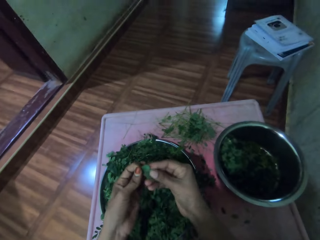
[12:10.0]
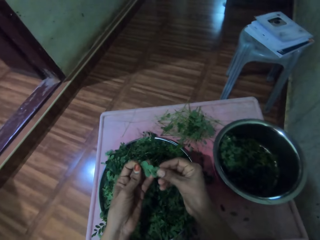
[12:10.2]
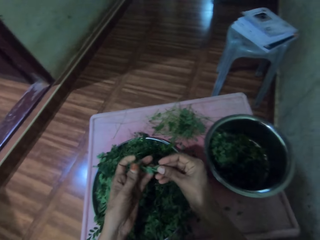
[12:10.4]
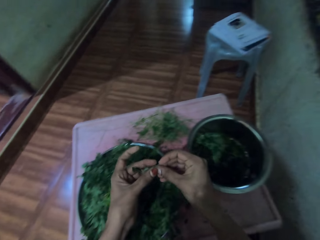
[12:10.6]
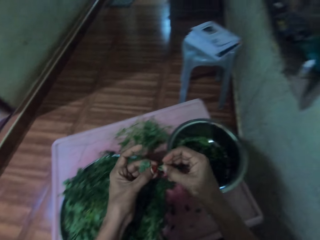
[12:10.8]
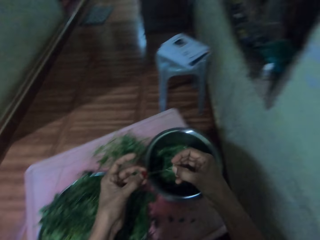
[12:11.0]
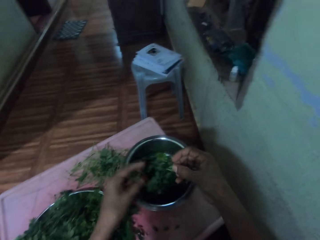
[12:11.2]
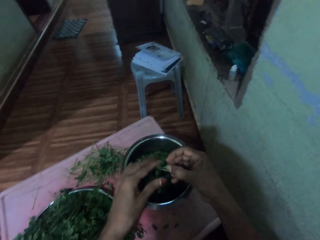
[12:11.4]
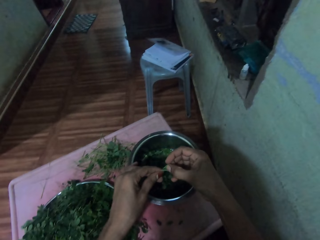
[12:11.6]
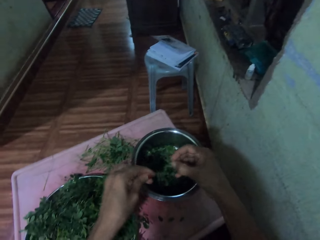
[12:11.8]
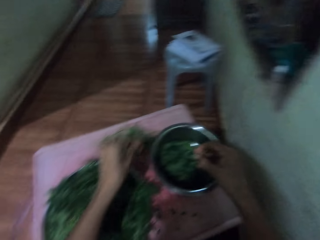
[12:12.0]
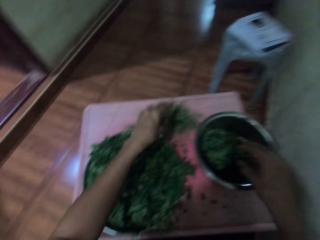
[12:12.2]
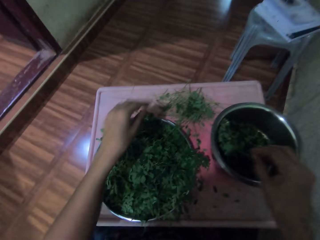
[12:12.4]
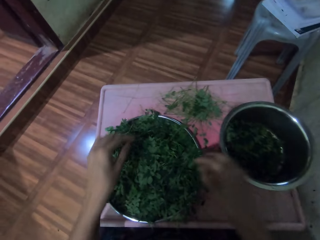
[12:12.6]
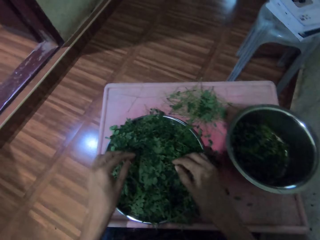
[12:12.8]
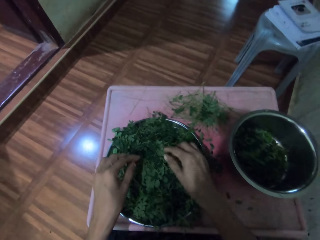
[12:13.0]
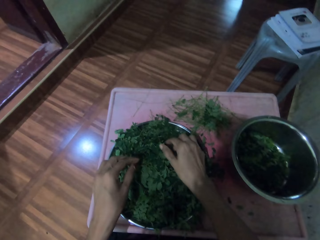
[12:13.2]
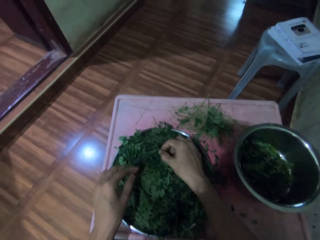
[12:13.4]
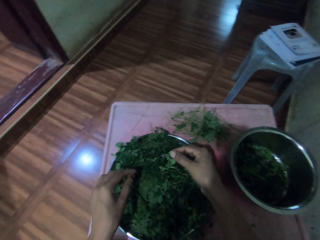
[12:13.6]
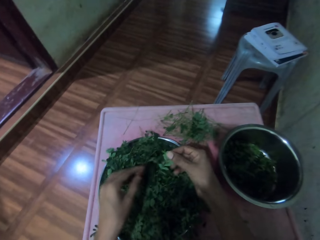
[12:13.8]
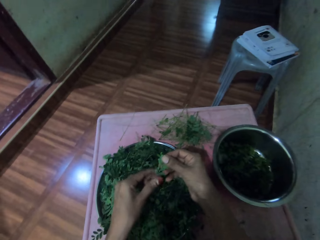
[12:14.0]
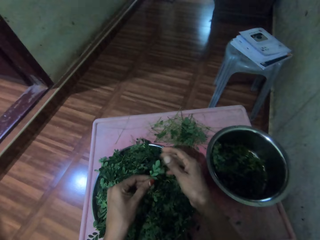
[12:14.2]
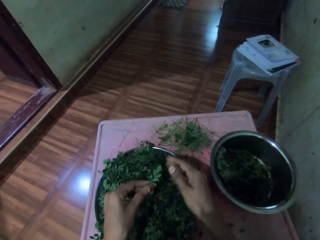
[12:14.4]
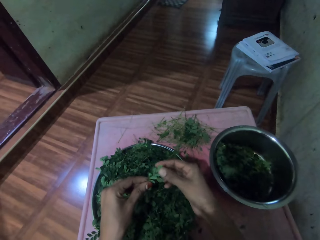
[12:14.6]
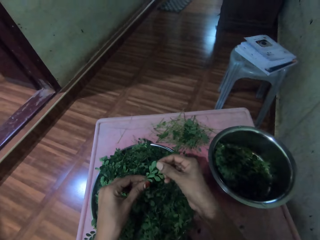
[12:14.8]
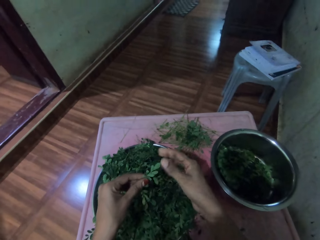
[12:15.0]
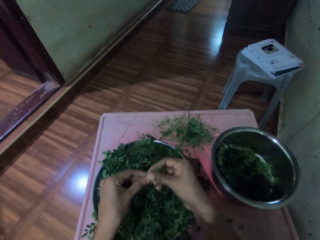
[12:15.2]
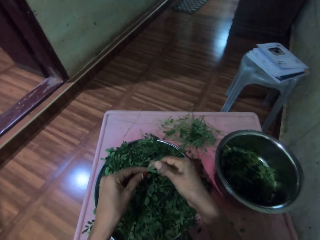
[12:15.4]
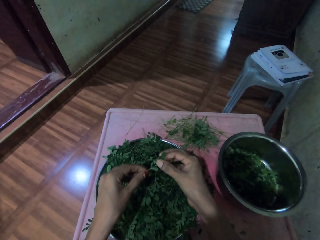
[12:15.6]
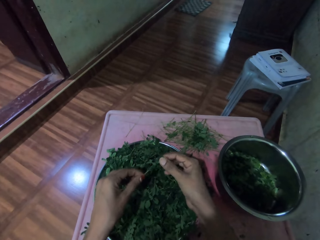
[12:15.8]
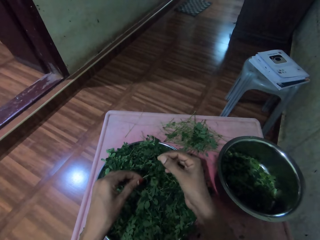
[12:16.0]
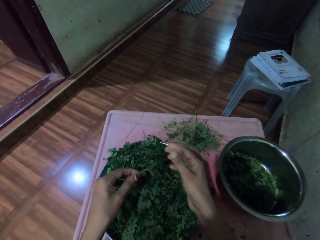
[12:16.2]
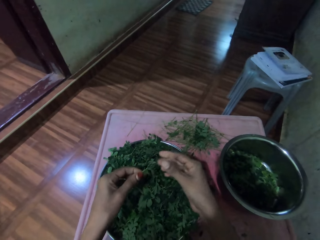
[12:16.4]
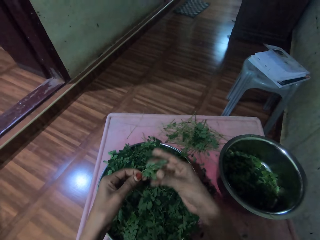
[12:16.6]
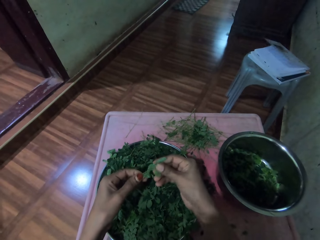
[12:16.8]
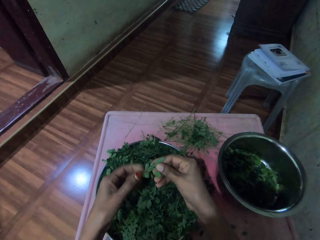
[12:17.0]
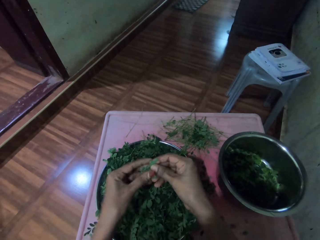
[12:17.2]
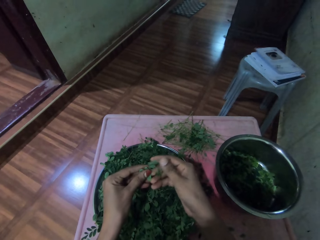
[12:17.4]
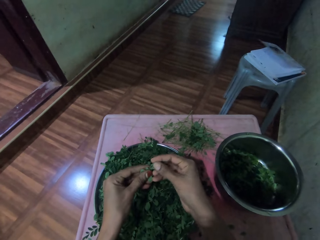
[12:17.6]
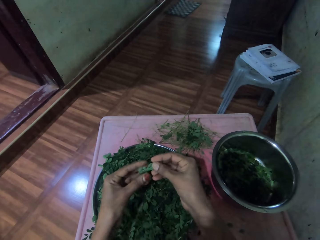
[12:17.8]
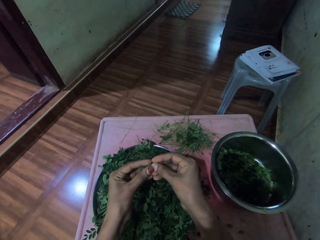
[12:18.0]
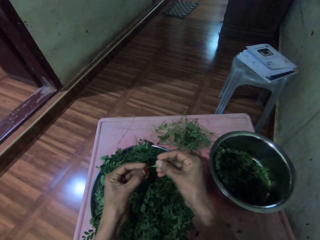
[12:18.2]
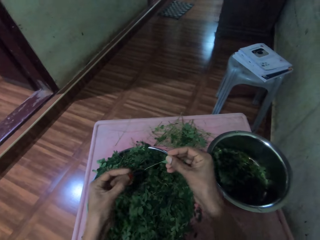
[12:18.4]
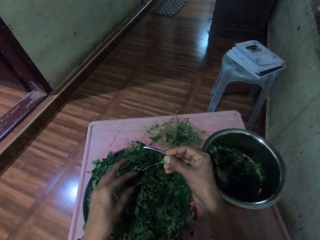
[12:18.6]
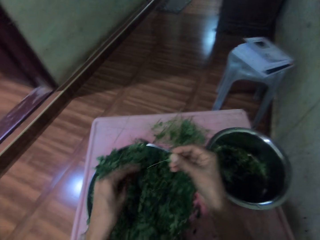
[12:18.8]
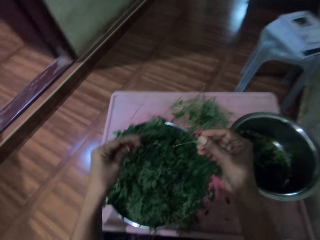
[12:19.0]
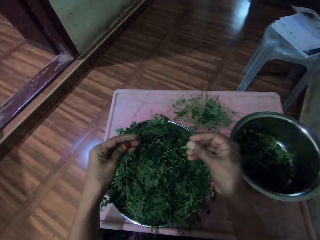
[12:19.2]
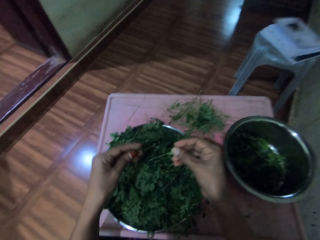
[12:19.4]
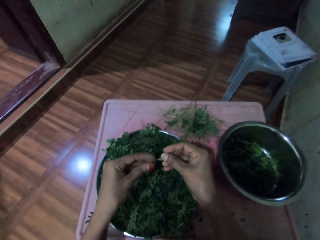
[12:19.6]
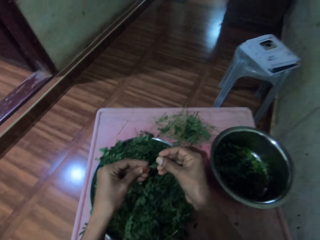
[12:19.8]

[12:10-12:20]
The camera wearer picks up a bunch of leaves in a bowl. They pick up the vegetable stem and destem the vegetable. They put the leaves in the bowl. They destem the vegetable again and drop the vegetable in a pan. They drop the vegetable in the pan again. They drop the stem on the table. They pick up a bunch of leaves in the bowl. They pick up the vegetable stem and move their hand along the vegetable stem. They destem the vegetable. They prune leaves from the stem.

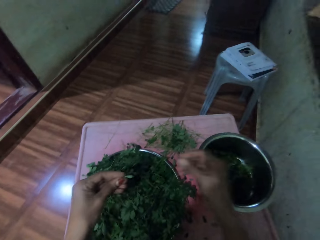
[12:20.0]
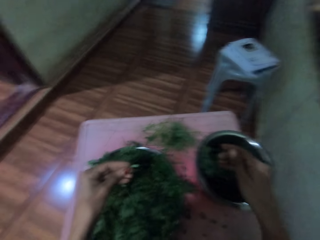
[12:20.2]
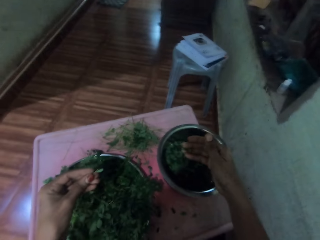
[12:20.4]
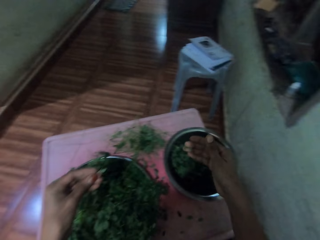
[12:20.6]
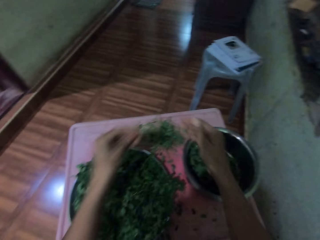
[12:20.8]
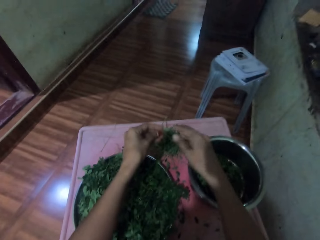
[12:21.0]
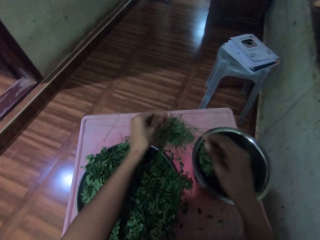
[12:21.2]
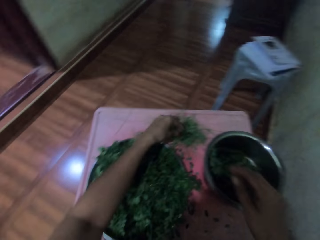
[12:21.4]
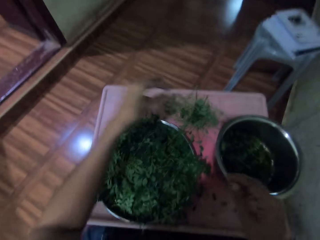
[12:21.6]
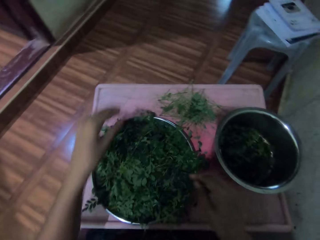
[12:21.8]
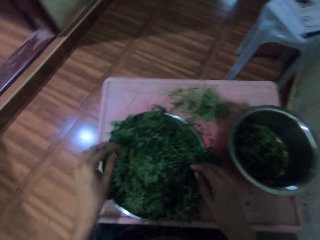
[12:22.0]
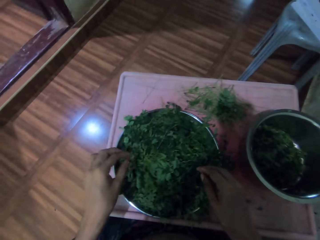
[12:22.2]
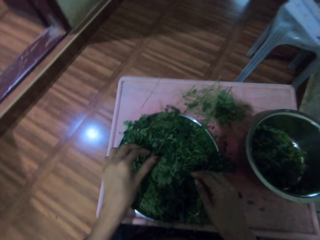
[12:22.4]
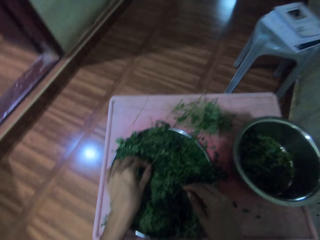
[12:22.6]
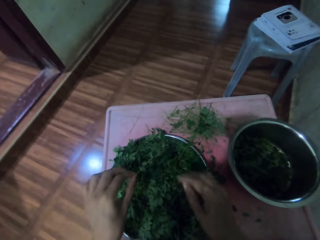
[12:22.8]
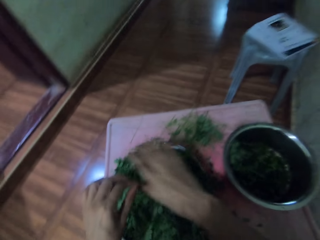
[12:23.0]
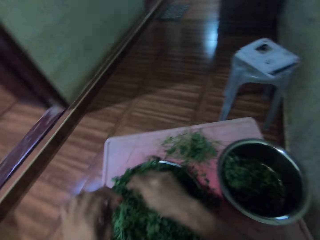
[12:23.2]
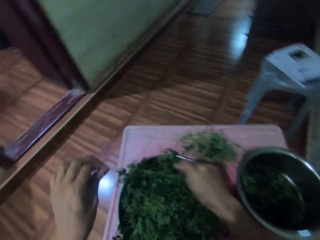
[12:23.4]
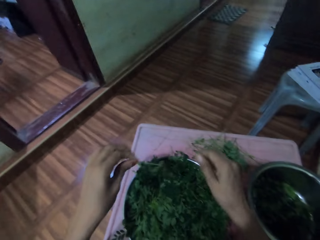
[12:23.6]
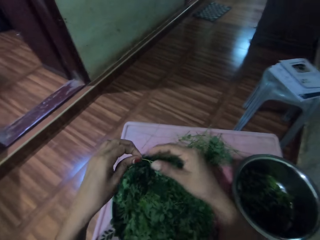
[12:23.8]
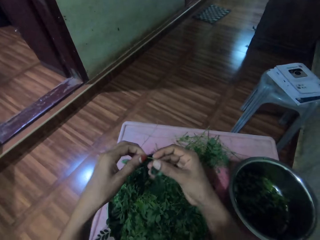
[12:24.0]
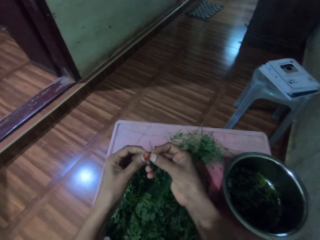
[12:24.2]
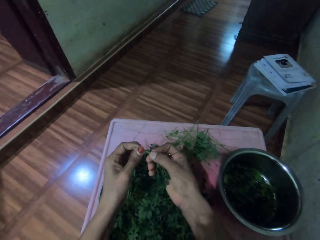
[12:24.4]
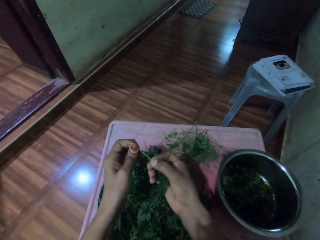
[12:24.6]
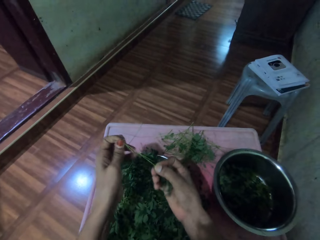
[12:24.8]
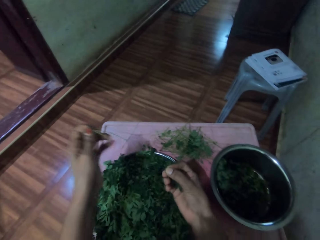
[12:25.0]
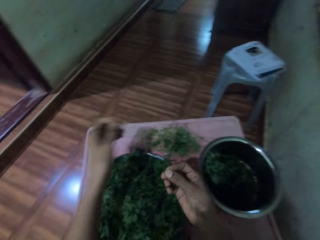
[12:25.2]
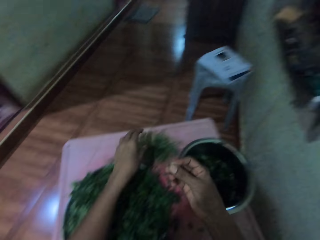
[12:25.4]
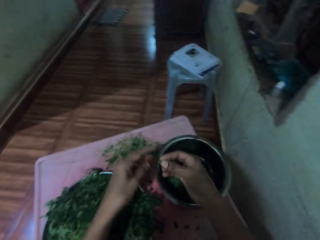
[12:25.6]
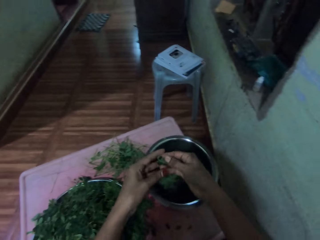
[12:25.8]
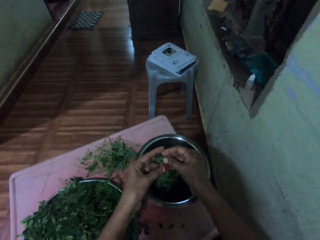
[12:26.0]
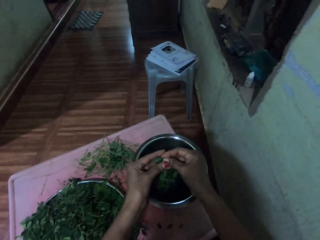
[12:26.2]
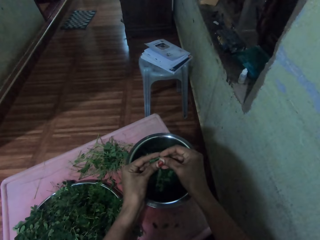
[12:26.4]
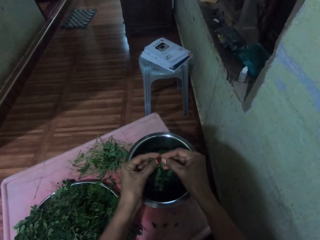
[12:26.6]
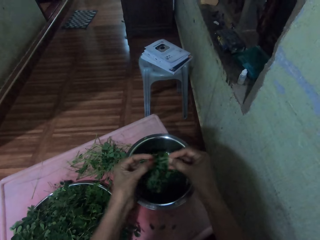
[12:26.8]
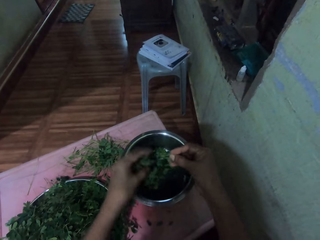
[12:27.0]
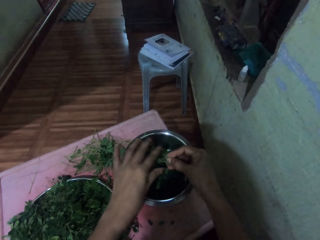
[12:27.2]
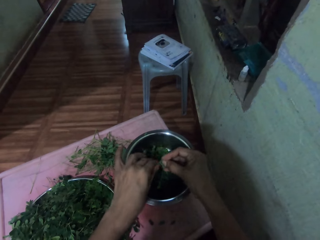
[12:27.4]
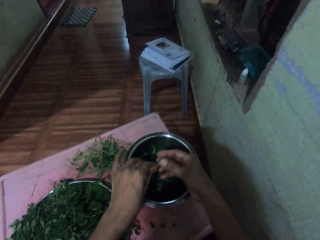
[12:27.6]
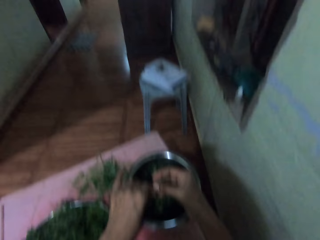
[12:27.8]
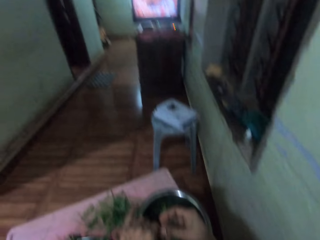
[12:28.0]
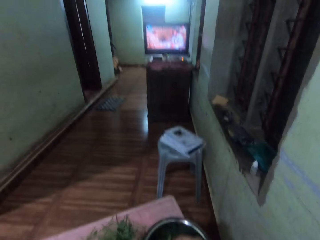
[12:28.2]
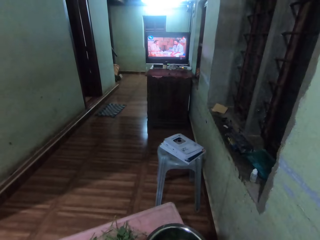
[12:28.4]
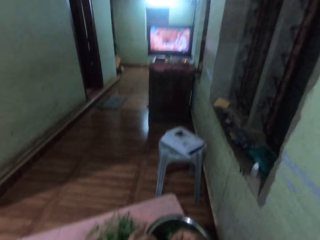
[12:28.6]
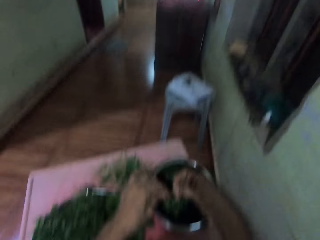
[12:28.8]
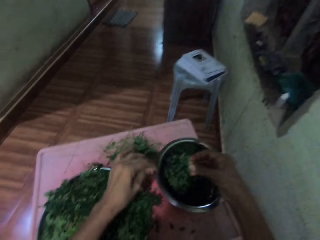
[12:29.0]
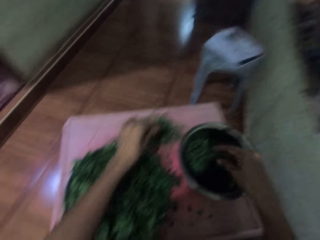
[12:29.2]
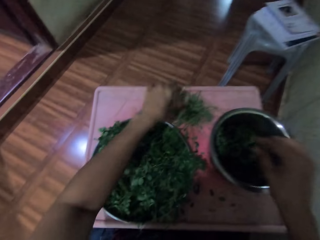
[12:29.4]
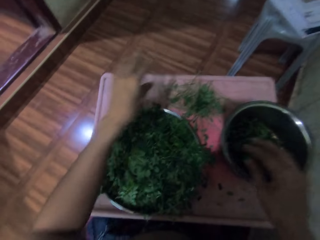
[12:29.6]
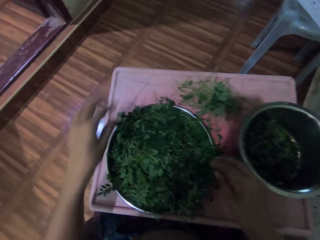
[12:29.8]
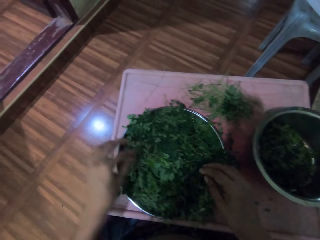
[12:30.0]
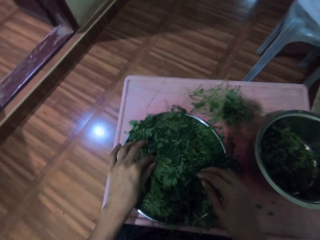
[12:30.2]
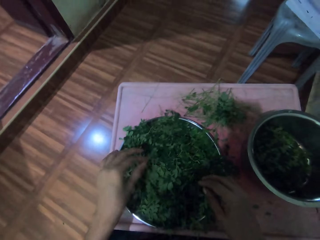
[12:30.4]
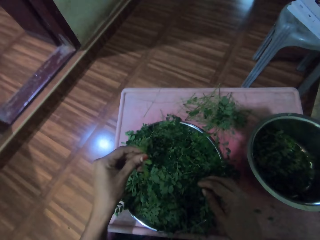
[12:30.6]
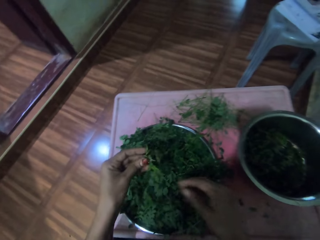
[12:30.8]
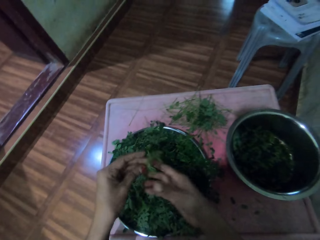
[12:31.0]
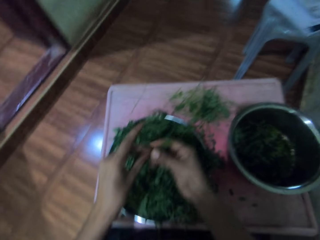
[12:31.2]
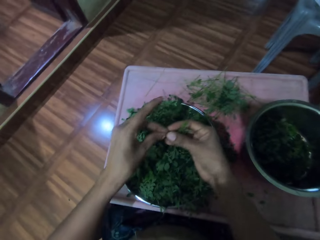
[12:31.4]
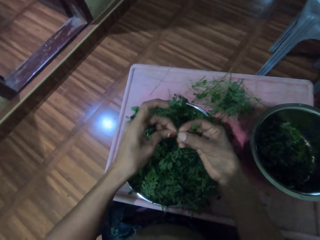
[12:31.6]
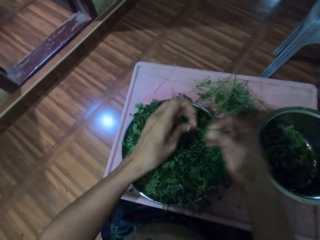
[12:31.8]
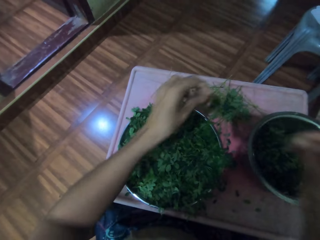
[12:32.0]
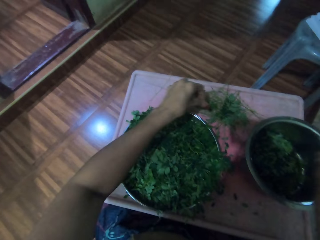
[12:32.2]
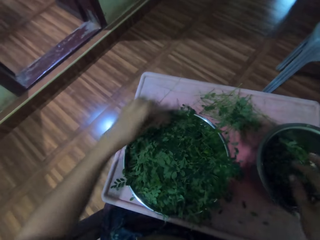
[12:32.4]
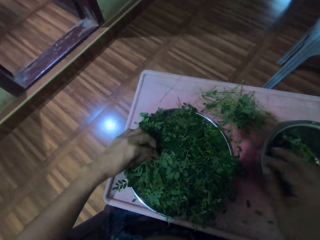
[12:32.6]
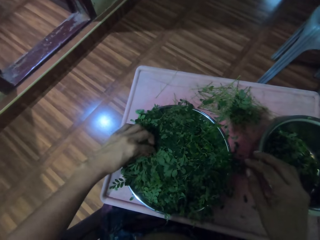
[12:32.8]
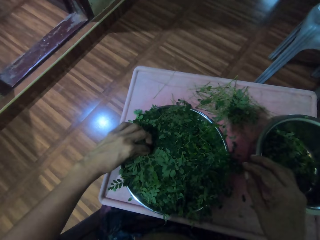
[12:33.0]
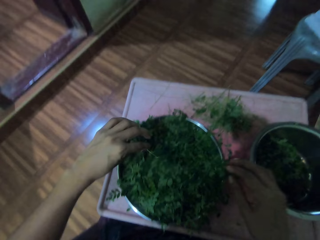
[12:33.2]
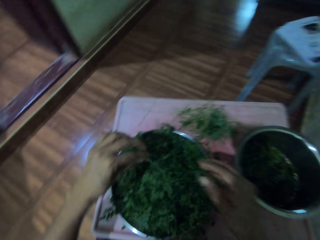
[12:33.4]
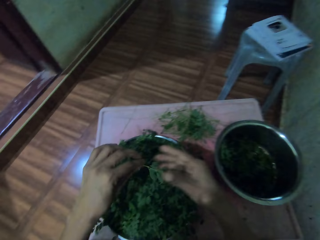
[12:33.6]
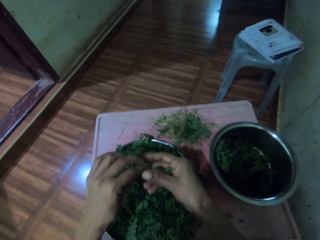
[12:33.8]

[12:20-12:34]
The camera wearer drops the vegetable in a pan. They place the stem on the table. They pick up the vegetable stem. They pick up a bunch of leaves in a bowl. They destem the vegetable. They prune leaves from the stem and place the stem on the table. They destem the vegetable. They put the leaves in the bowl. They drop the vegetable in the pan. They drop the vegetable in the pan again and drop the stem on the table. They pick up a bunch of leaves in the bowl. They pick up the vegetable stem. They prune leaves from the stem. They drop the vegetable in the pan, drop the stem on the table and destem the vegetable. They pick up the vegetable stem. They pick up a bunch of leaves in the bowl.
